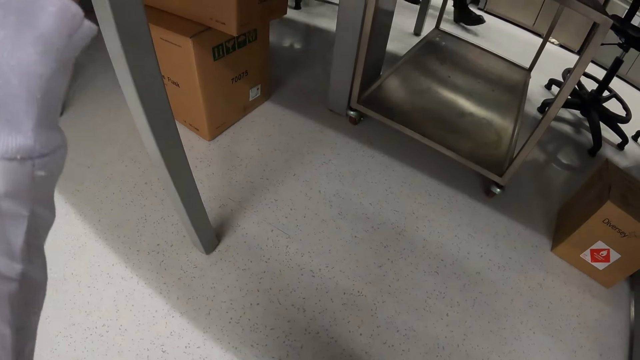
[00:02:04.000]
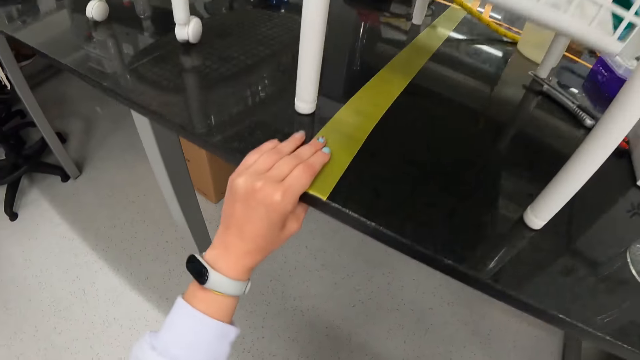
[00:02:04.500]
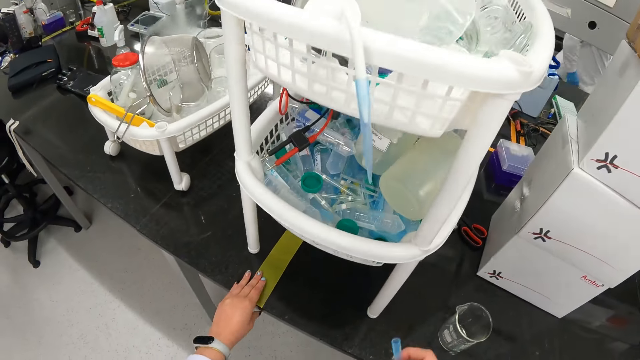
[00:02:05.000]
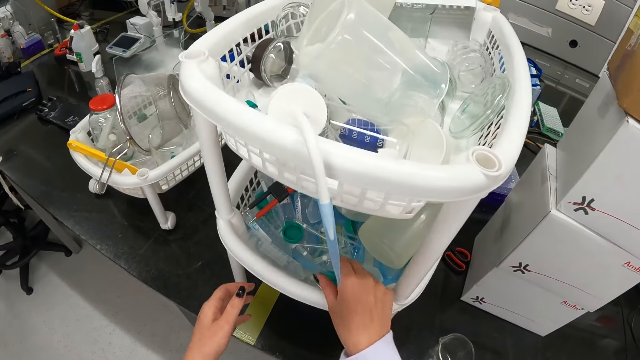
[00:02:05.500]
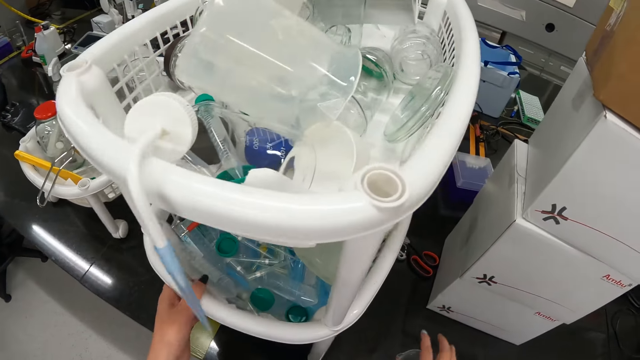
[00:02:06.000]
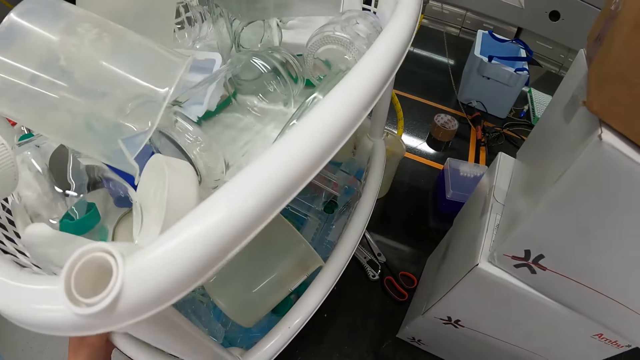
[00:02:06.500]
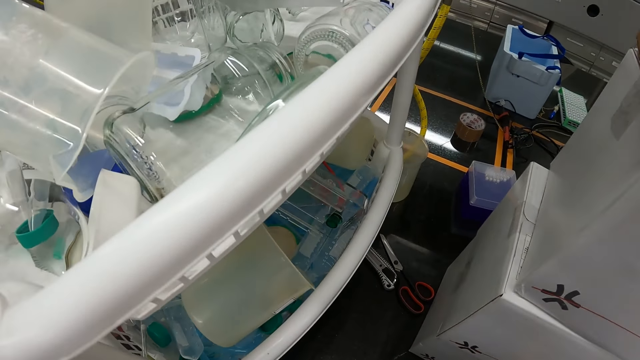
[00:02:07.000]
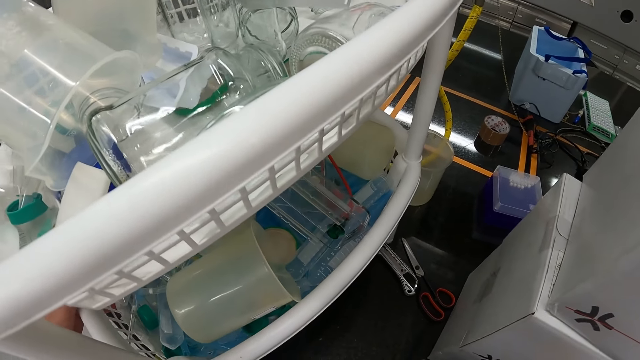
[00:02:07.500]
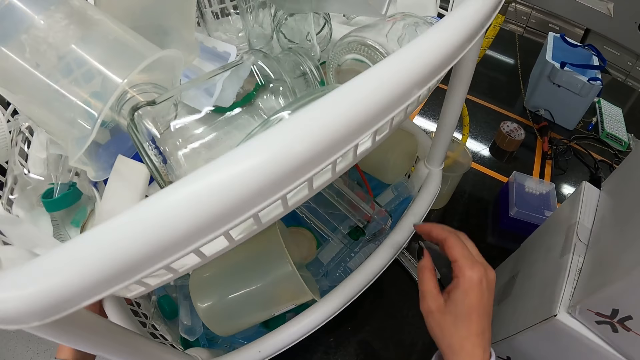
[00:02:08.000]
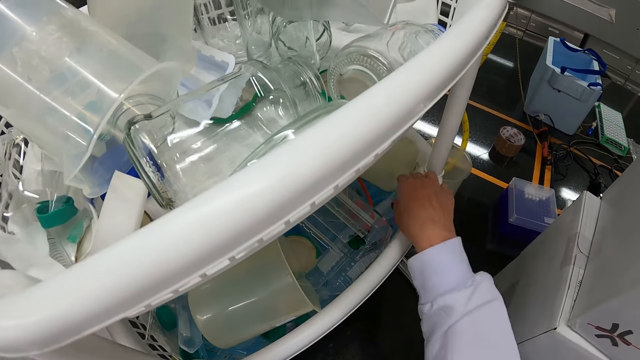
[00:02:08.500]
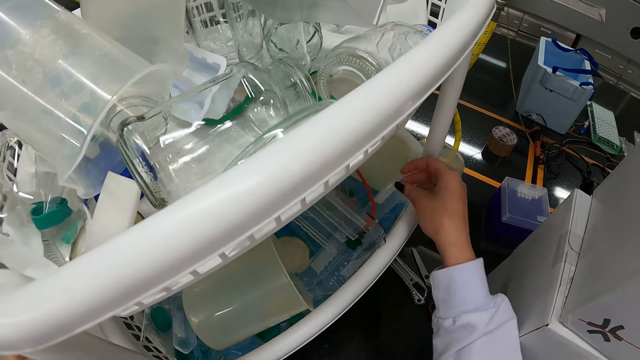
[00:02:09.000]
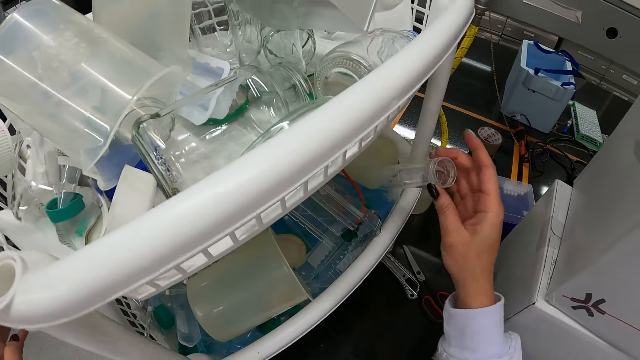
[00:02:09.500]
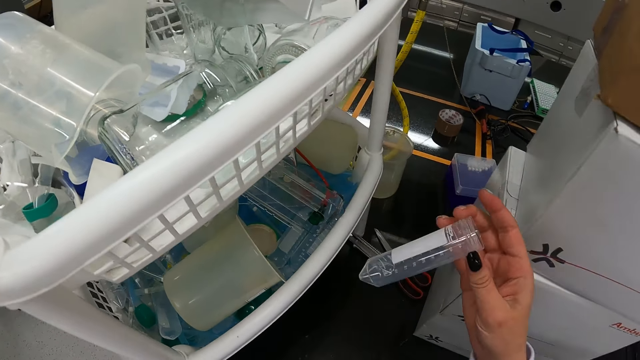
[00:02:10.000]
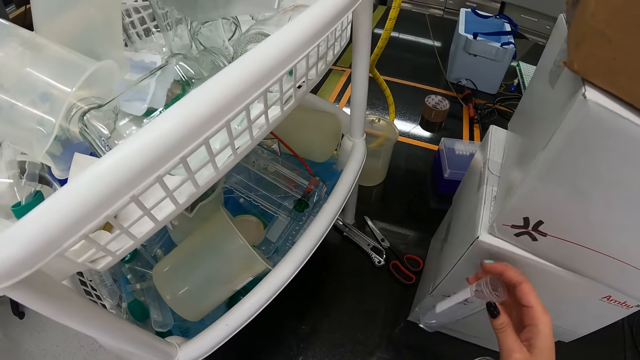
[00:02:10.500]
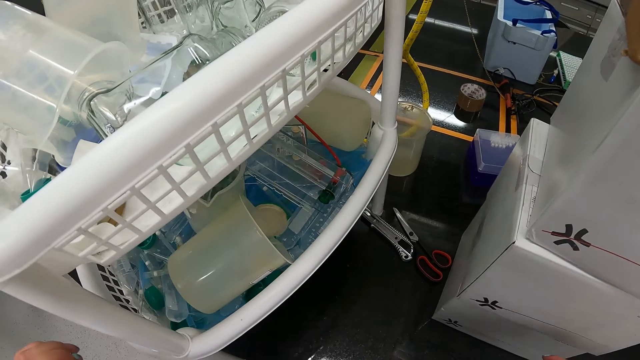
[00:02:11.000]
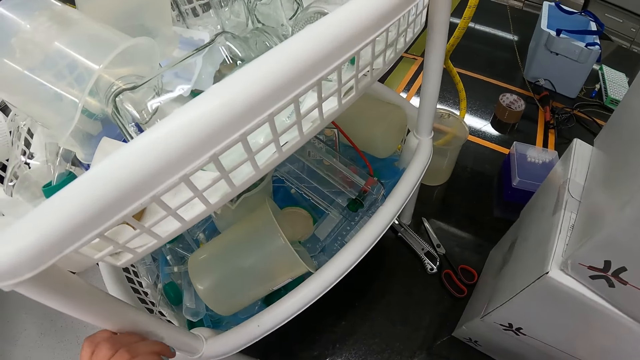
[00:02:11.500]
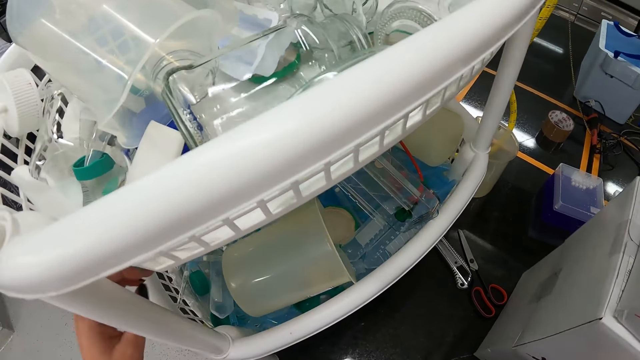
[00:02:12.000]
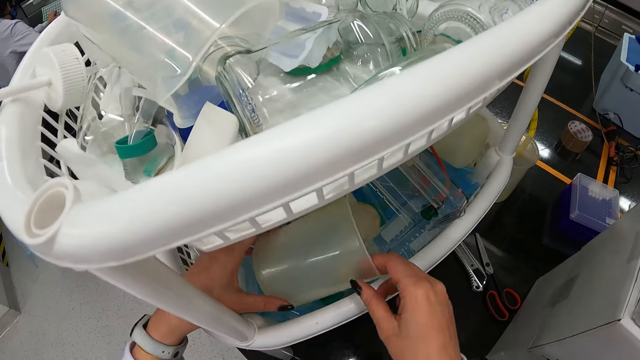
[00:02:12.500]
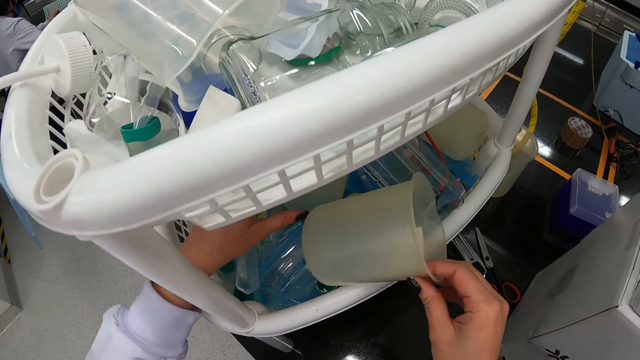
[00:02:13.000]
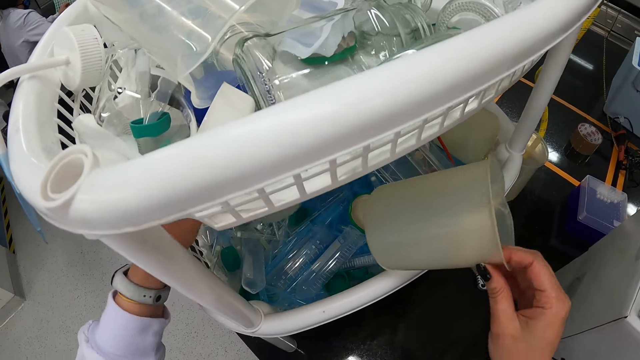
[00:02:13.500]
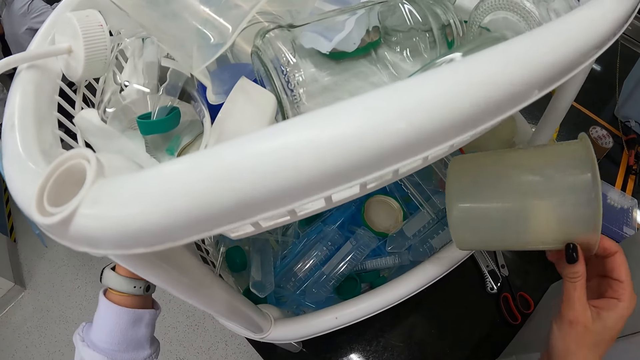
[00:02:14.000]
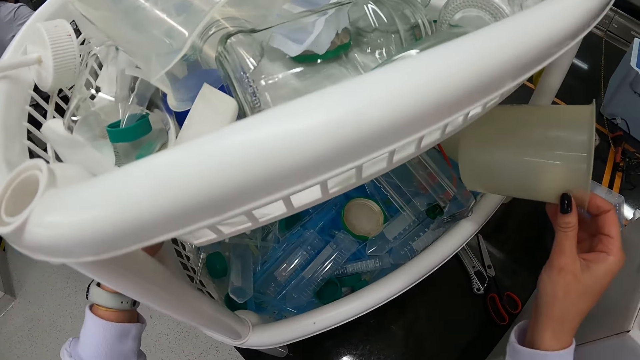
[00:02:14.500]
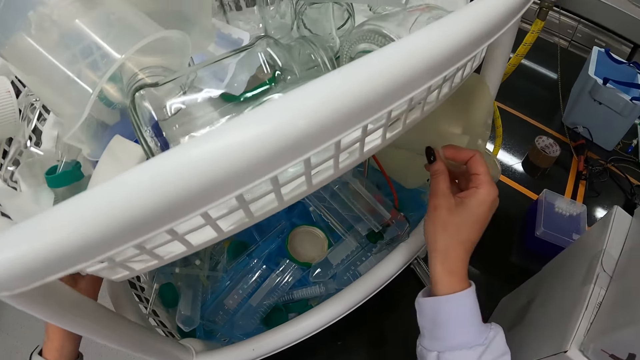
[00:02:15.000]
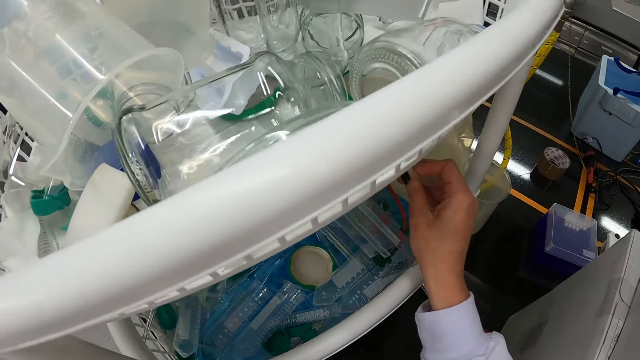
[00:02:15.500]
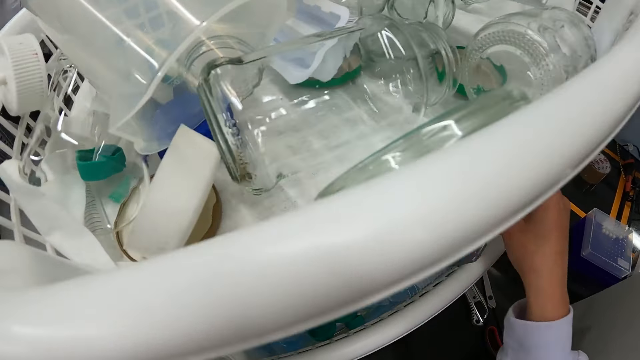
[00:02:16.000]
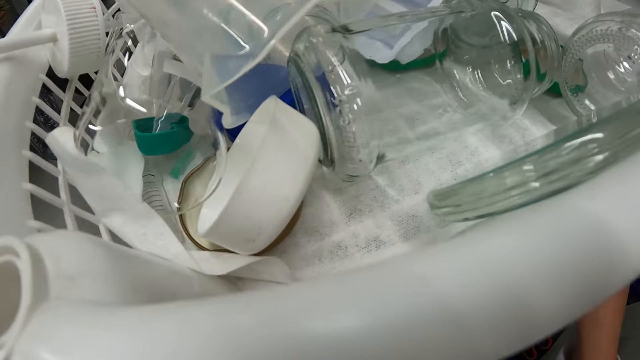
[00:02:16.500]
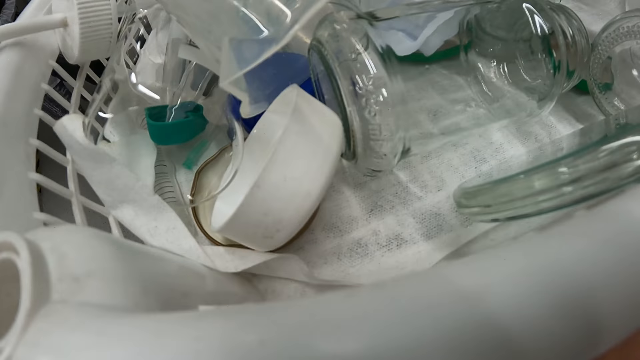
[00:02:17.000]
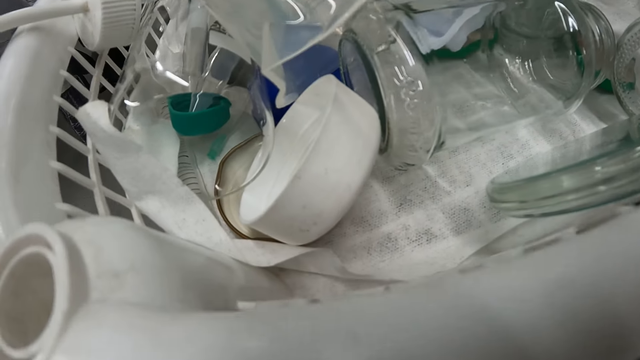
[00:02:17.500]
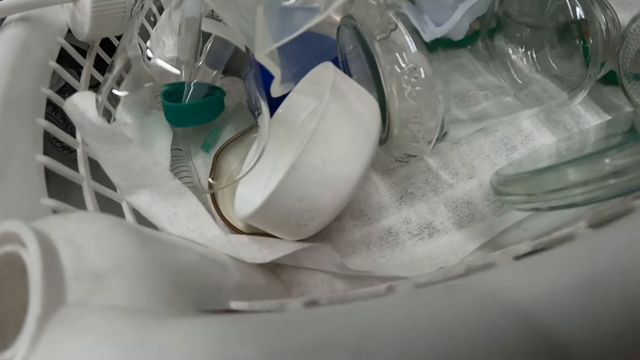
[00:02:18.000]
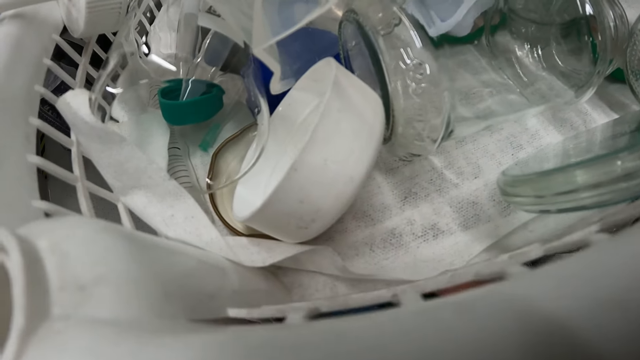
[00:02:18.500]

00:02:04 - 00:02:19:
The camera wearer looks around. They put something in the rack. They look around. They pick up a tube. They look around. They pick up a jar. They pick up the jar again. They touch the tools. They look around. They put the jar down. They look around.

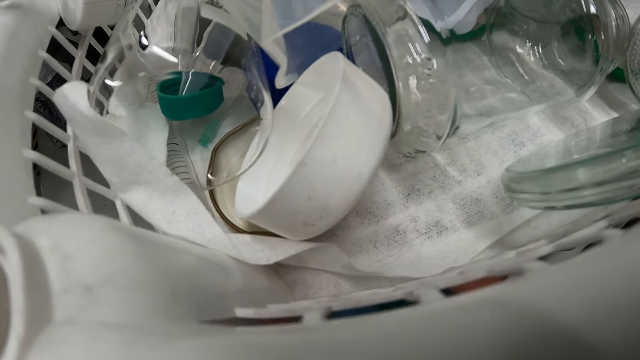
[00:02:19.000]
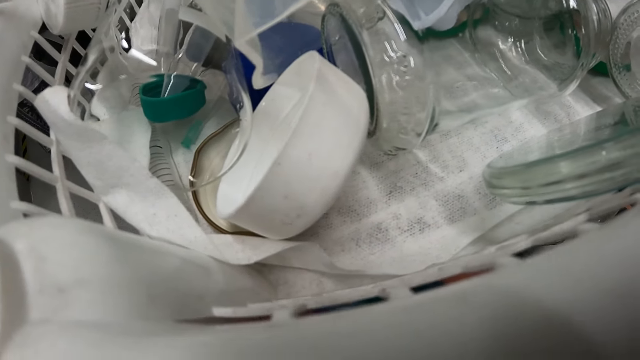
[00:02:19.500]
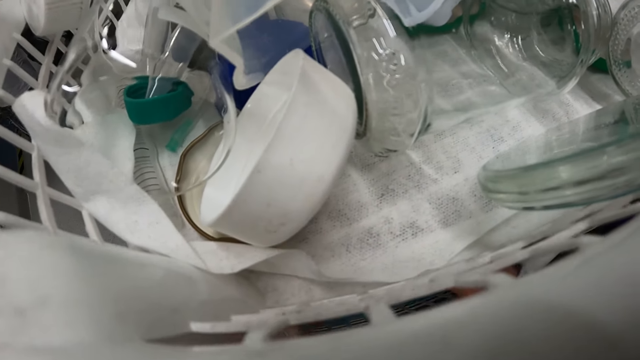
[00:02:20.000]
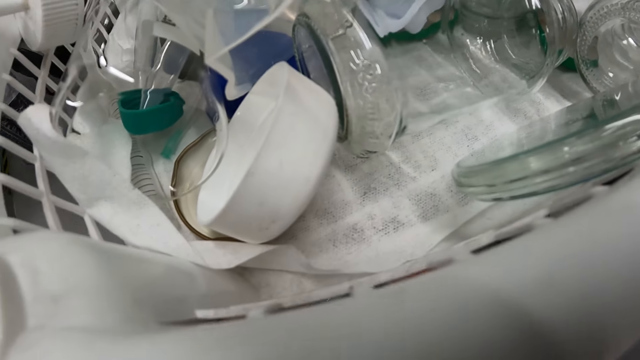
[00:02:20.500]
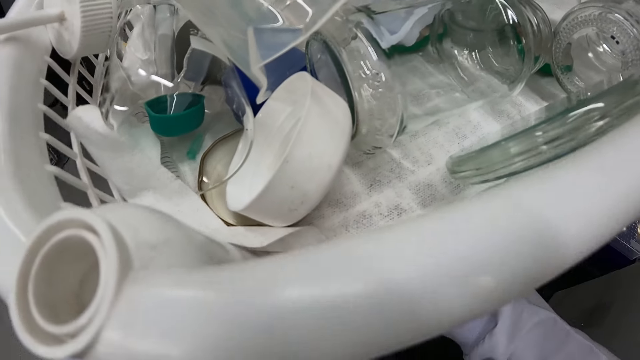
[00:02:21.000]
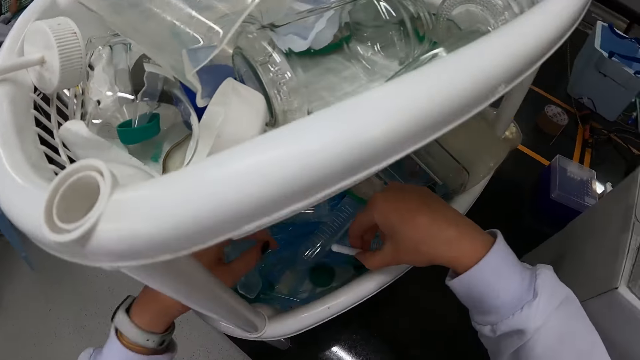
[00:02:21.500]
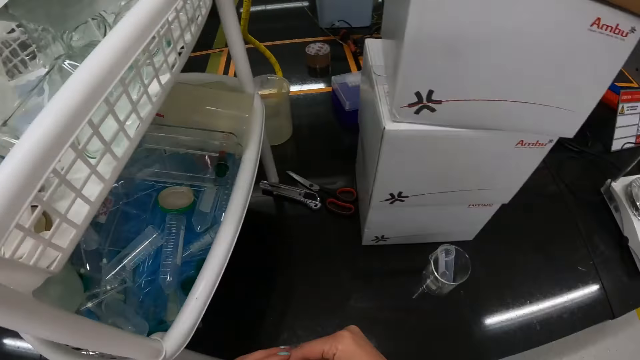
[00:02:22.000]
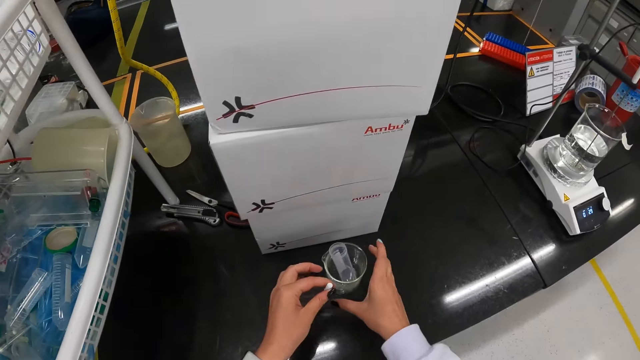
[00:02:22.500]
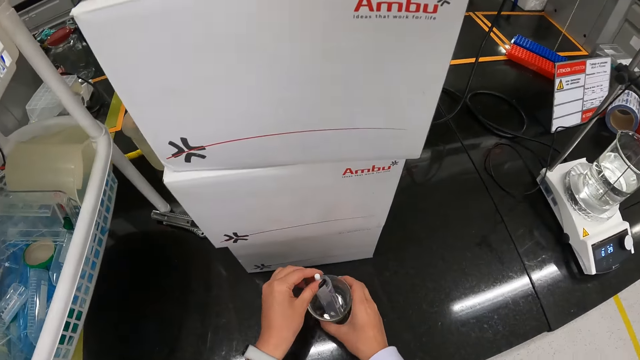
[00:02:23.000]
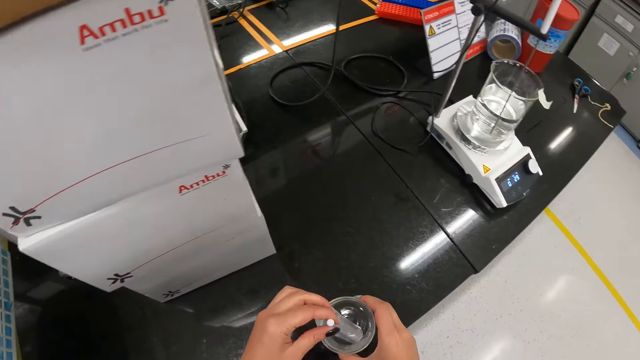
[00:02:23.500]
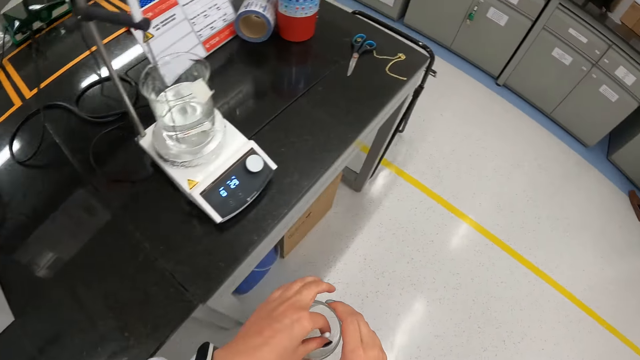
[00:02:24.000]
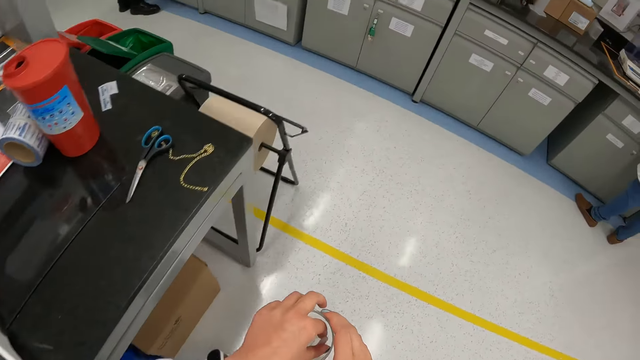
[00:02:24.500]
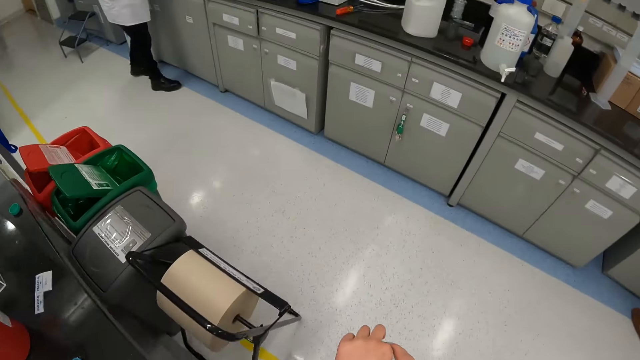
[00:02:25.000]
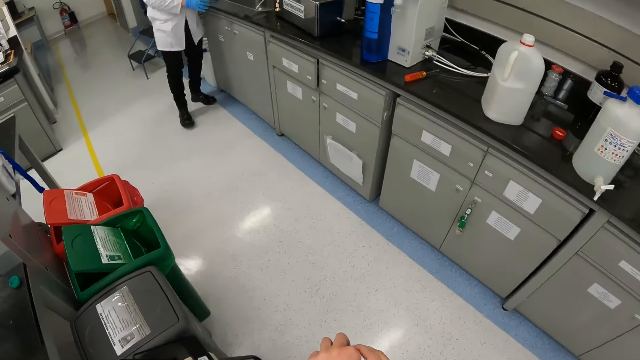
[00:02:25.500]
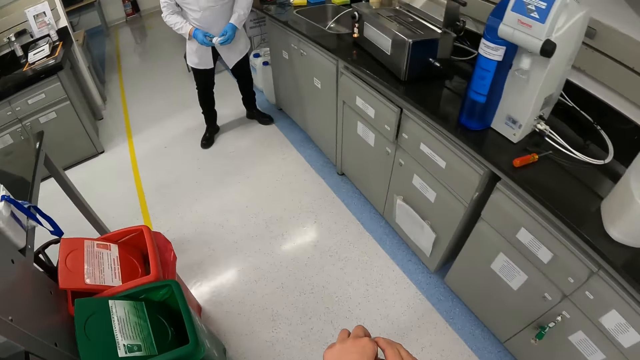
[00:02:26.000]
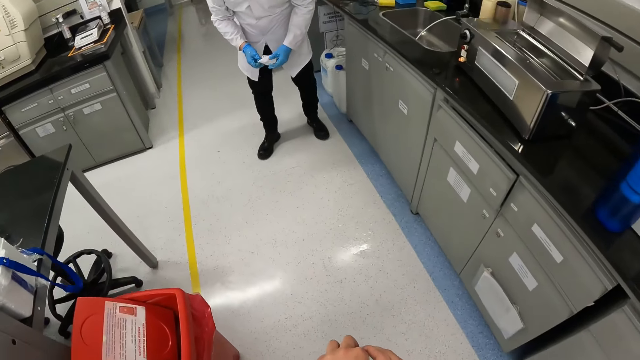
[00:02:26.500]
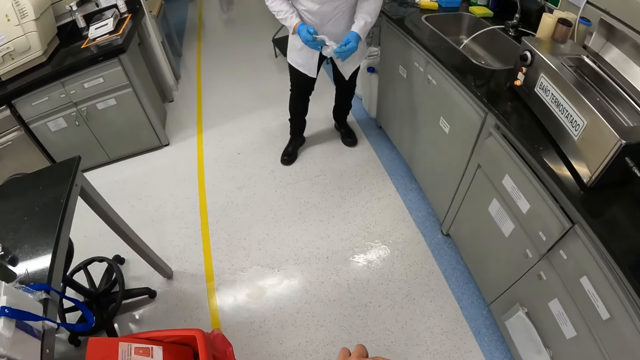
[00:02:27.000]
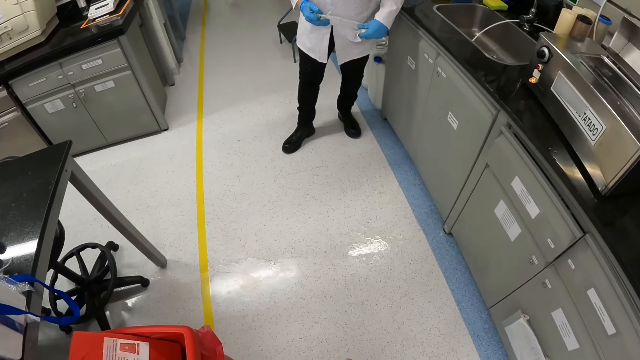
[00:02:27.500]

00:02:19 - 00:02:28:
The camera wearer picks up something. They put something in the jar. They pick up the jar. They walk around. They talk to a person.
